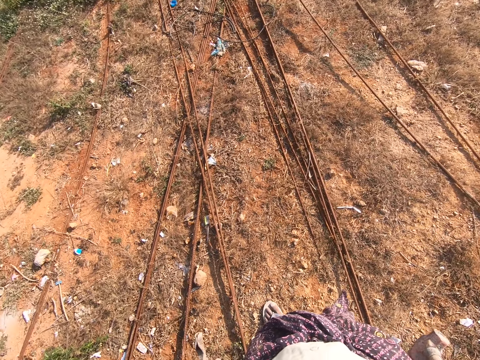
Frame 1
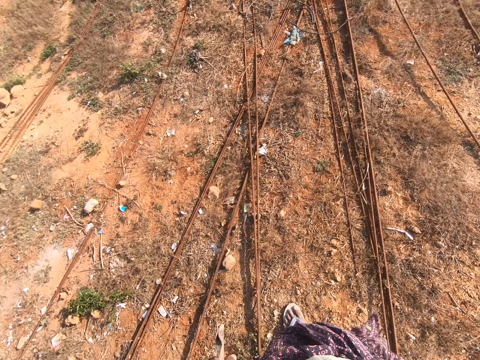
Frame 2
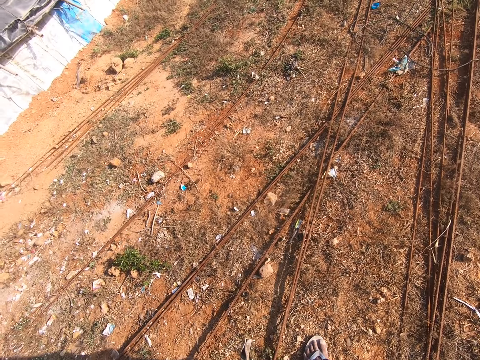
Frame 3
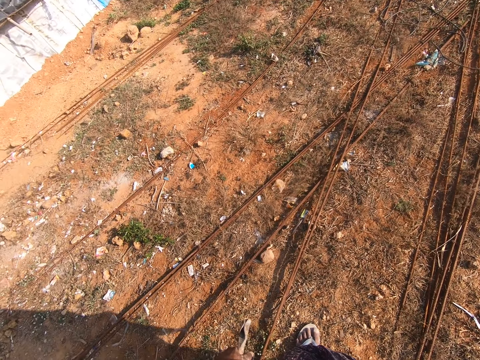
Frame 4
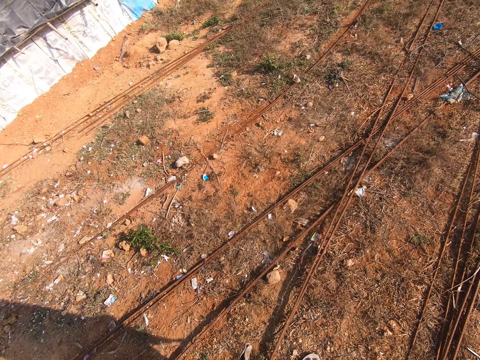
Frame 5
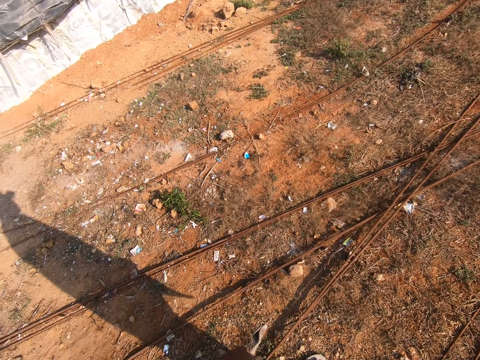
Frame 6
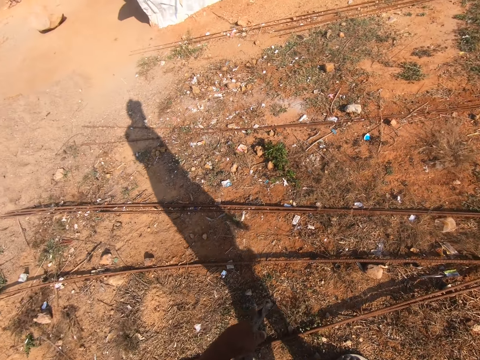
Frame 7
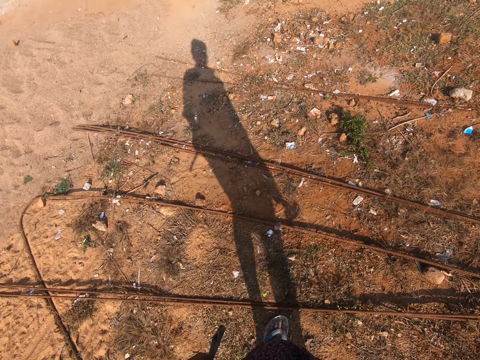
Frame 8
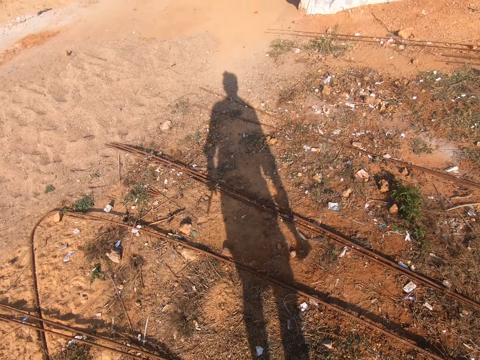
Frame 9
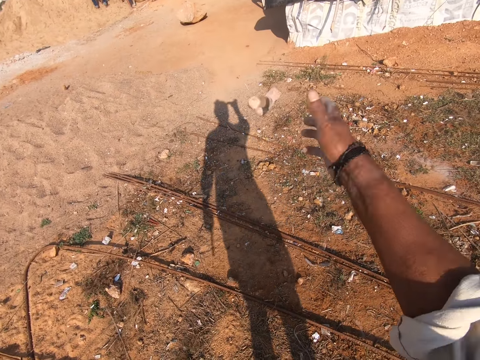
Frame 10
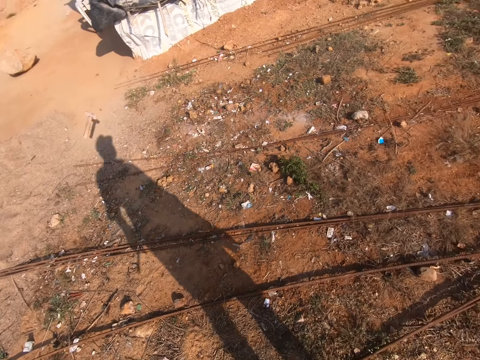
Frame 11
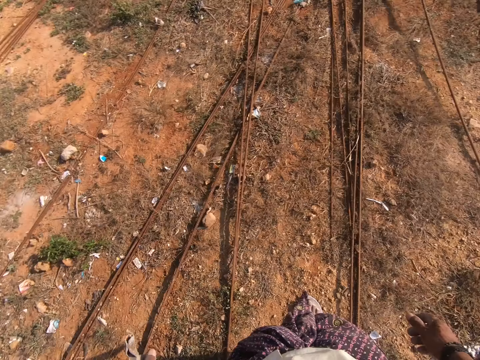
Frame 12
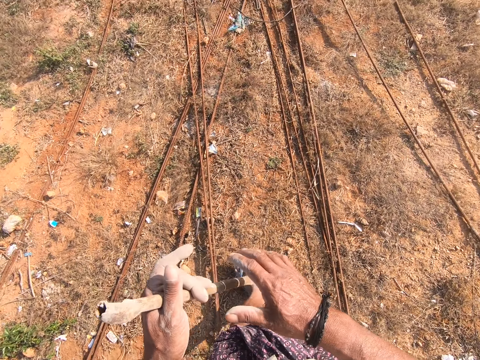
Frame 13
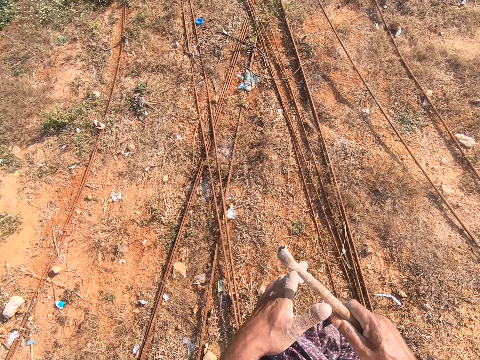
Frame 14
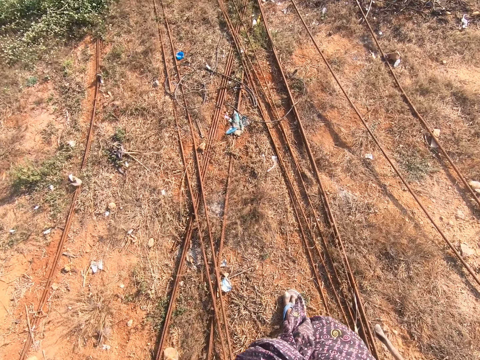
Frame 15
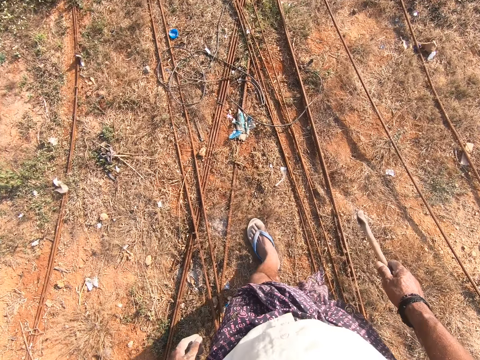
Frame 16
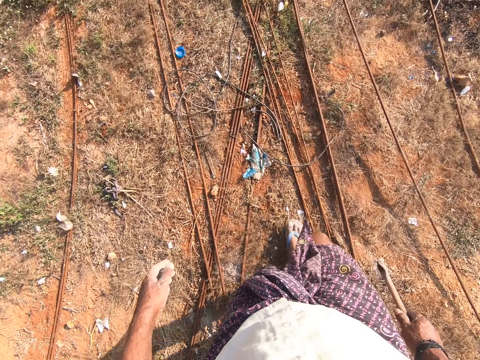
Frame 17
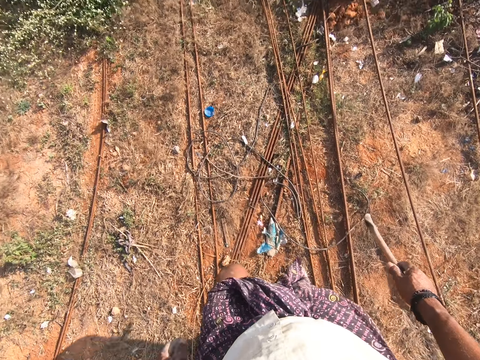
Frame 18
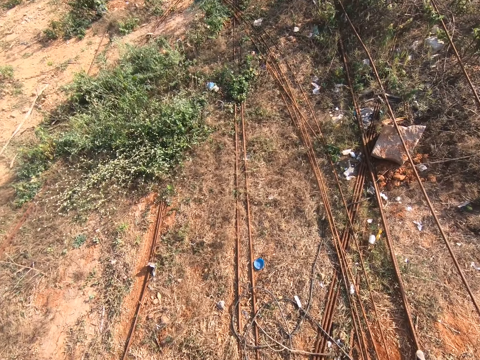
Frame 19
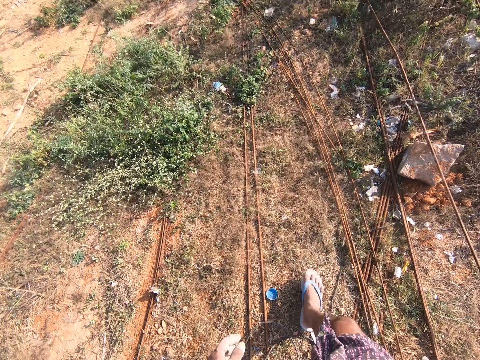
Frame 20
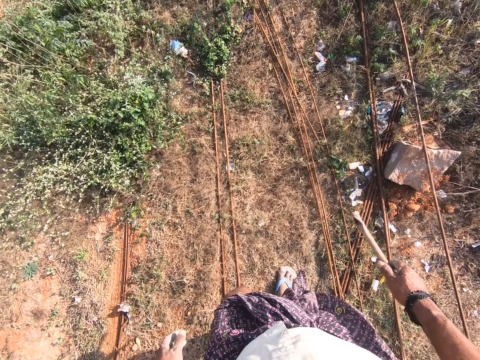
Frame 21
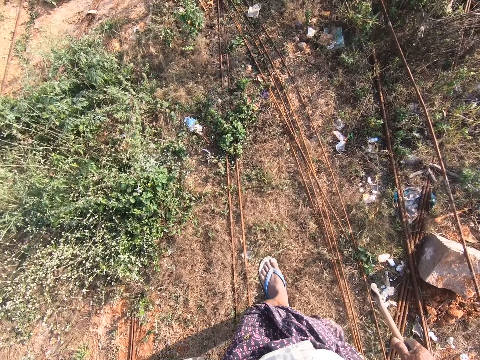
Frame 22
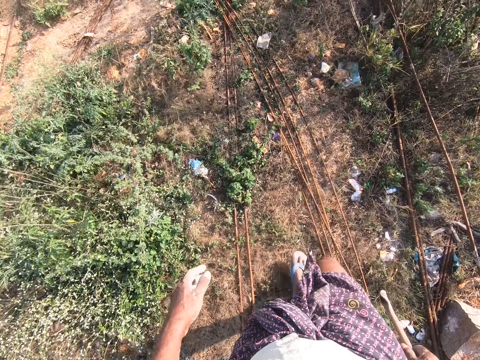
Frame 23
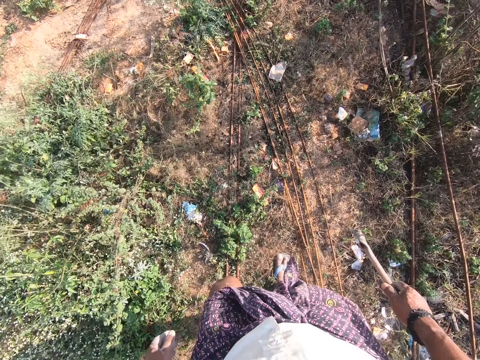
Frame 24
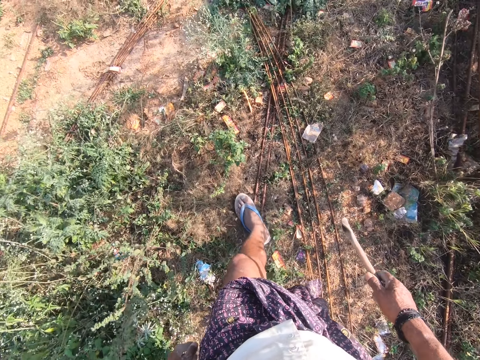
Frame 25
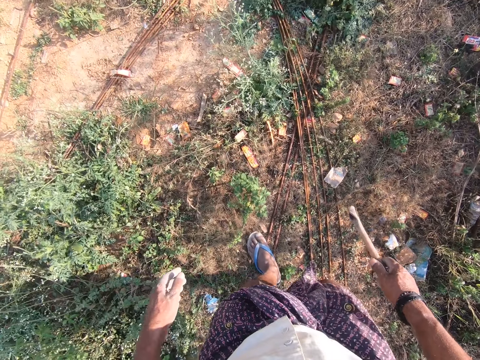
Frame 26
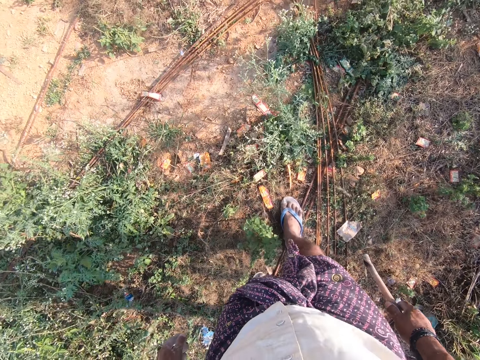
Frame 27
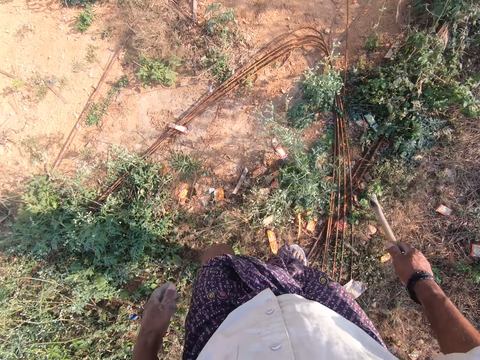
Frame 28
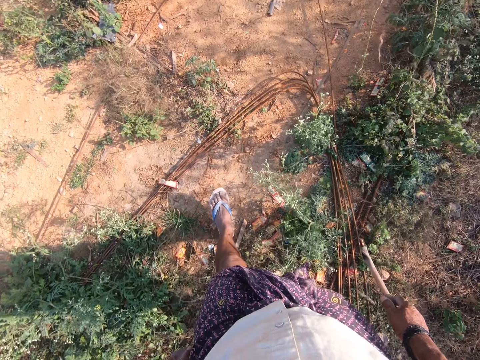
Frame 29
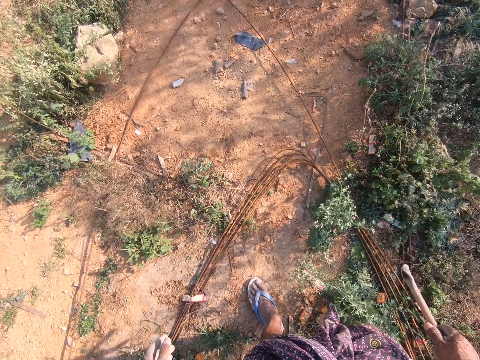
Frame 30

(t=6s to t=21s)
The camera wearer looks around. They sing, throw a hammer, and walk around. They whisper.

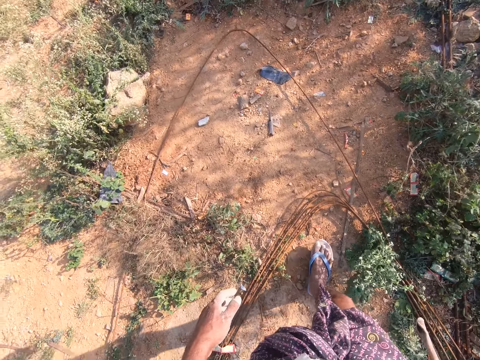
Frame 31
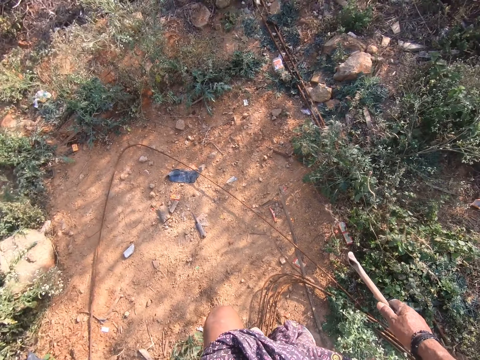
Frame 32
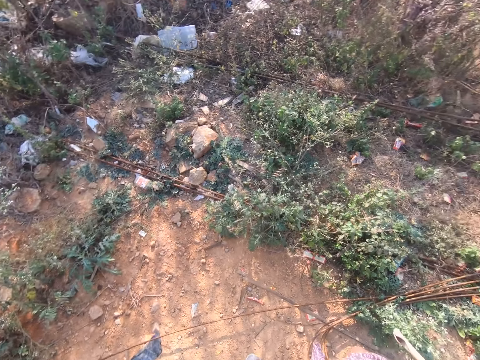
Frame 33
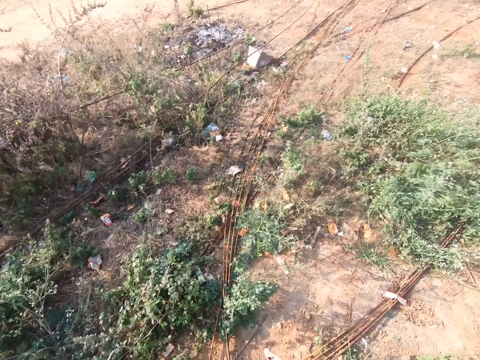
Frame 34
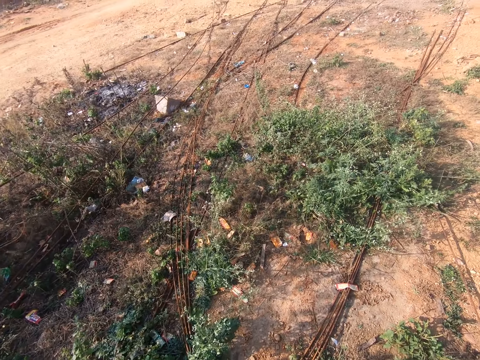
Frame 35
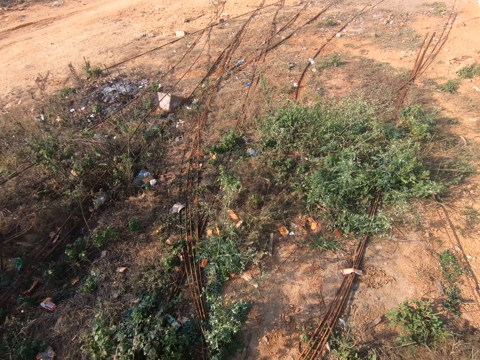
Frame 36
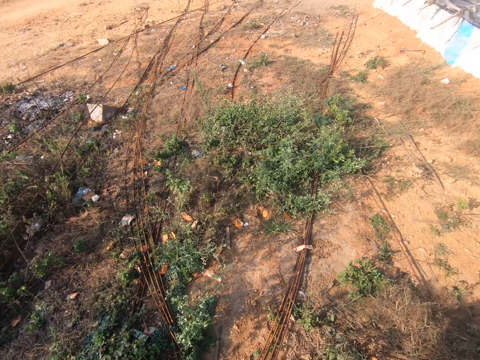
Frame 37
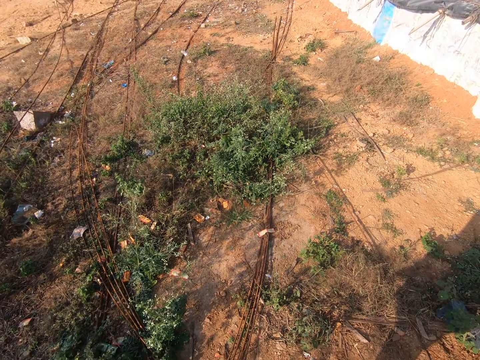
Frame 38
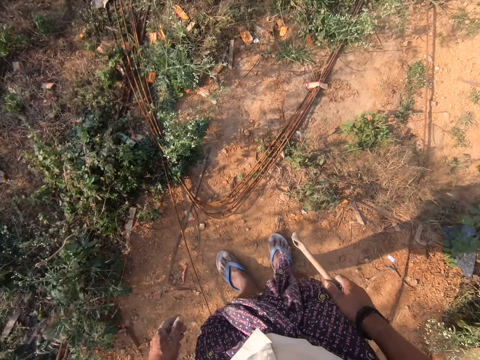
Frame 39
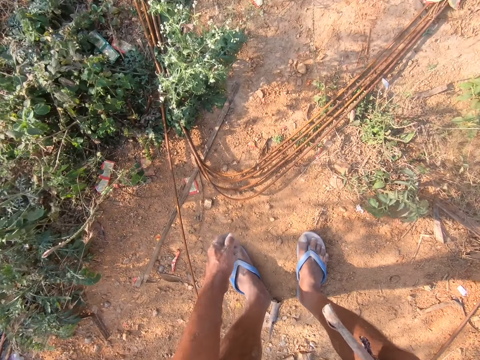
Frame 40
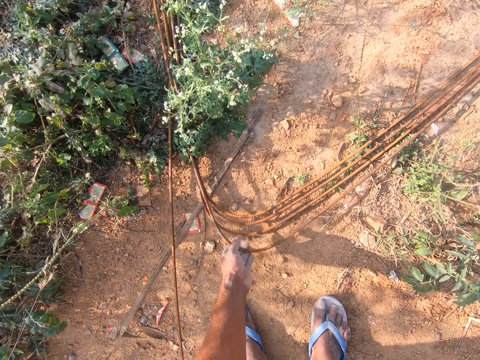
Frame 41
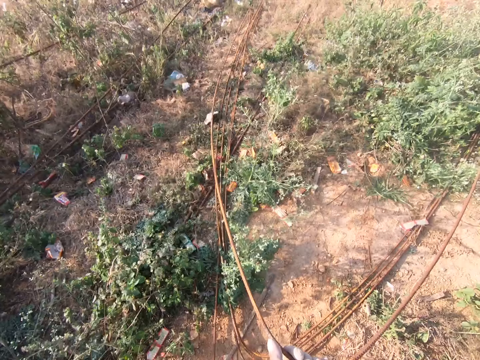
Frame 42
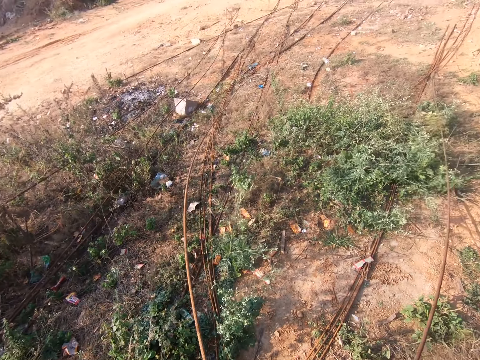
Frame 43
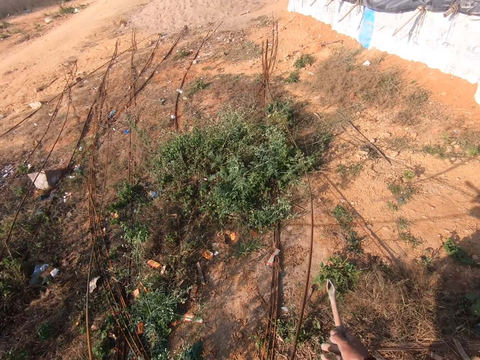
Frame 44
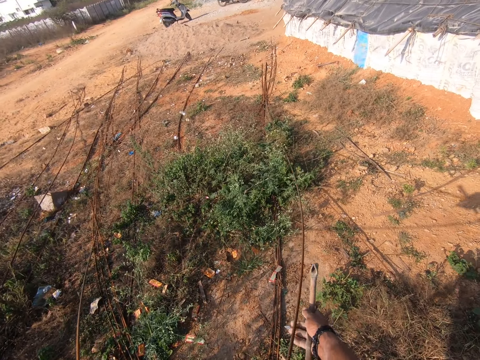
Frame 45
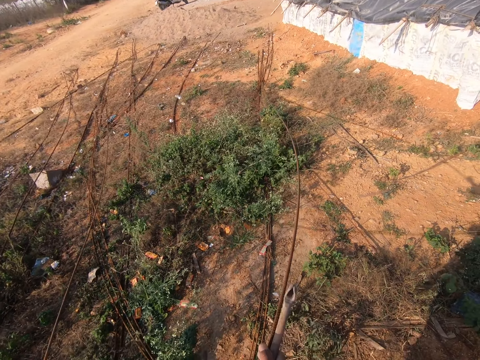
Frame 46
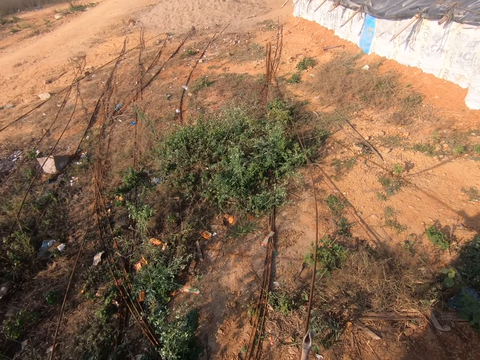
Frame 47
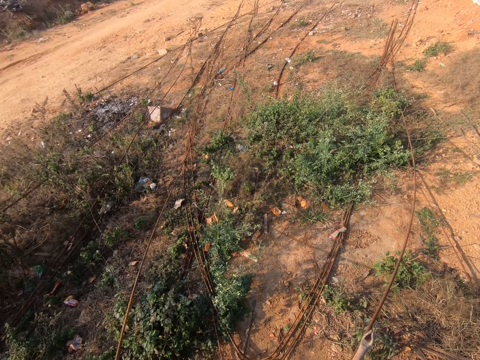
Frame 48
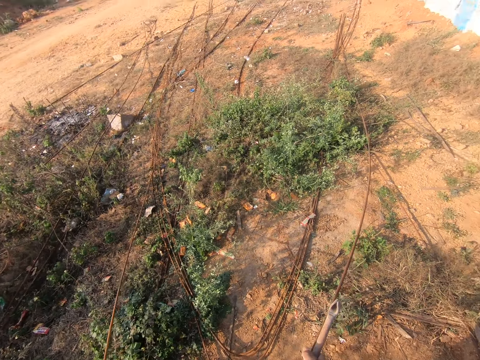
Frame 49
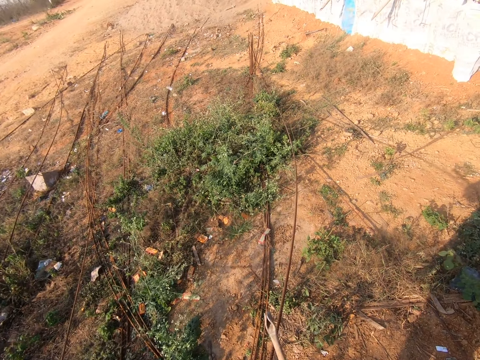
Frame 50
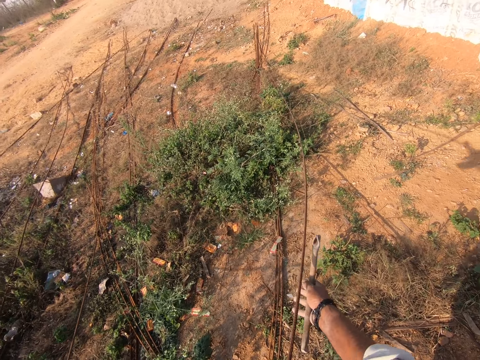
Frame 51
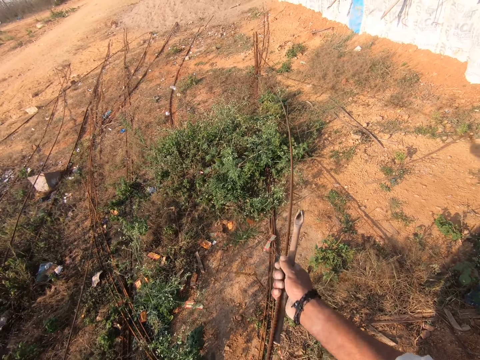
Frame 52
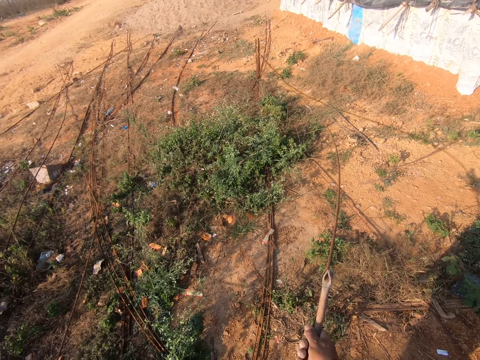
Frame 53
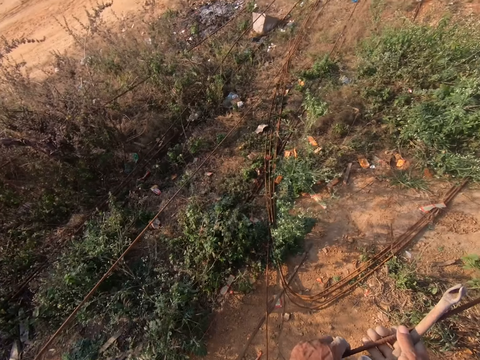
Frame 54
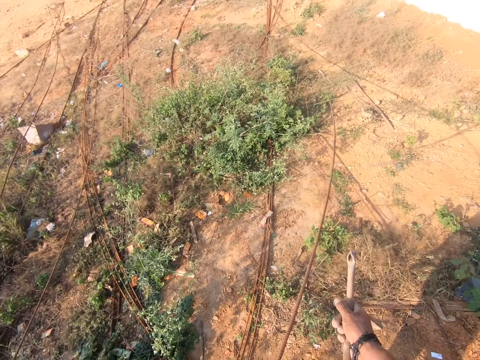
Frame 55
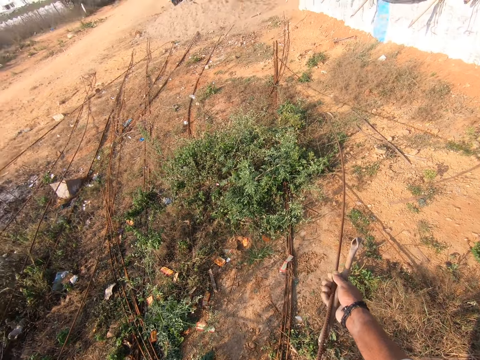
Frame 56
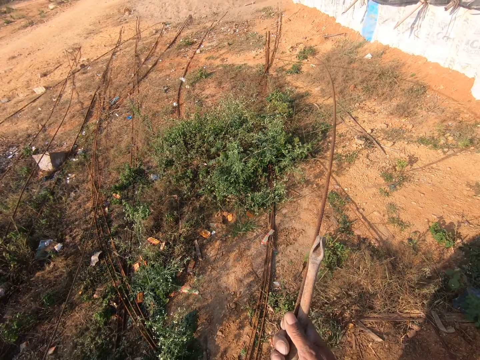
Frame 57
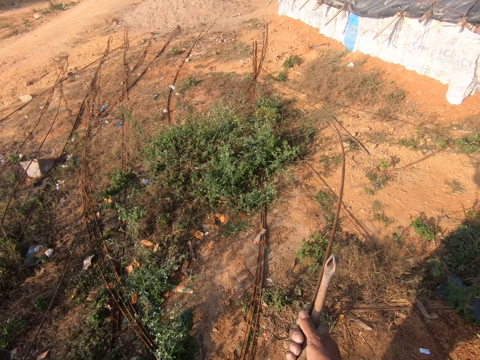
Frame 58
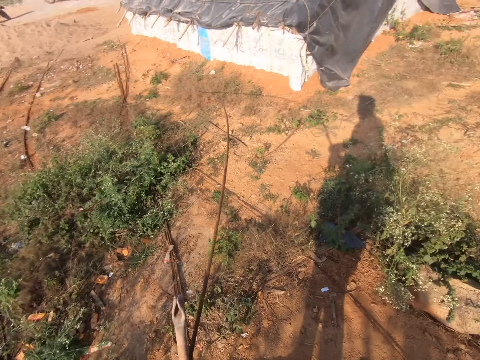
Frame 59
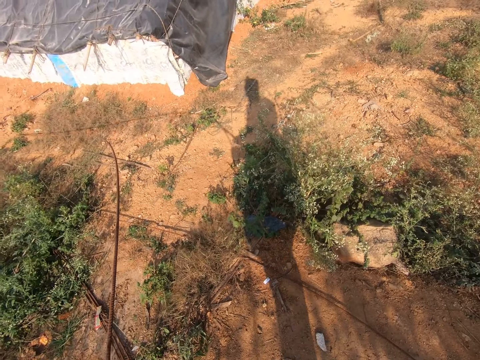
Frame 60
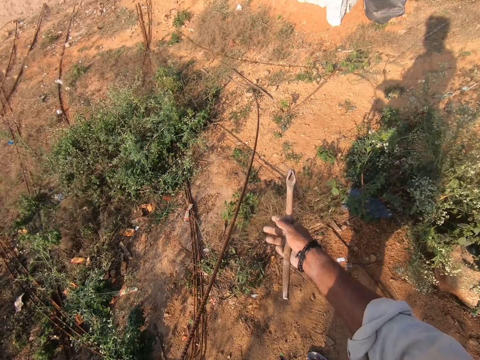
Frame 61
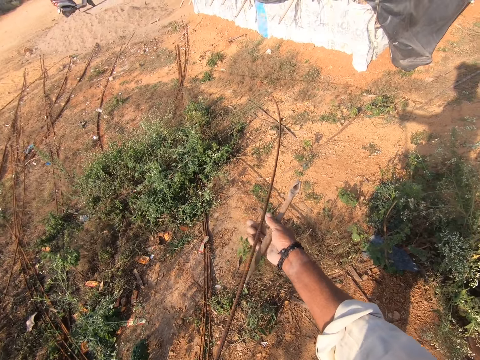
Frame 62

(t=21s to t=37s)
The camera wearer picks a metal rod from the ground. They pull the metal. They whisper. They pull the metal rod.
